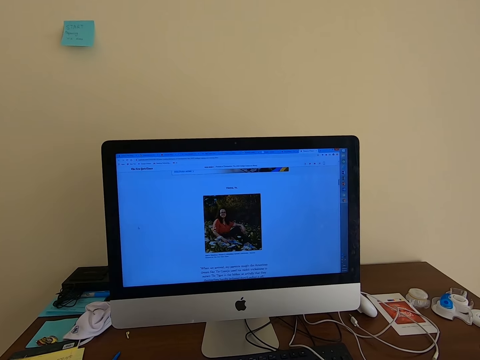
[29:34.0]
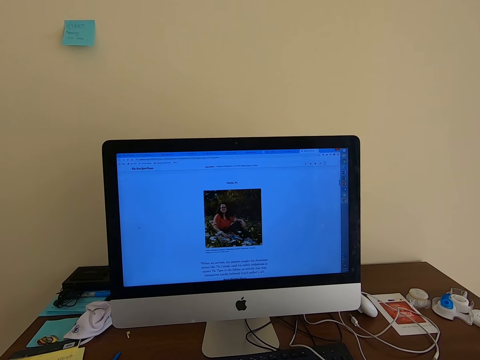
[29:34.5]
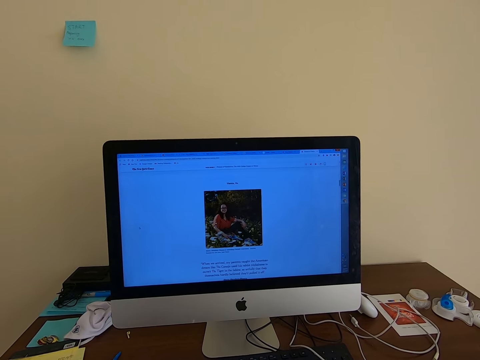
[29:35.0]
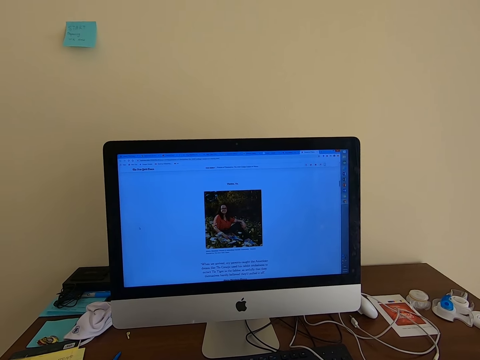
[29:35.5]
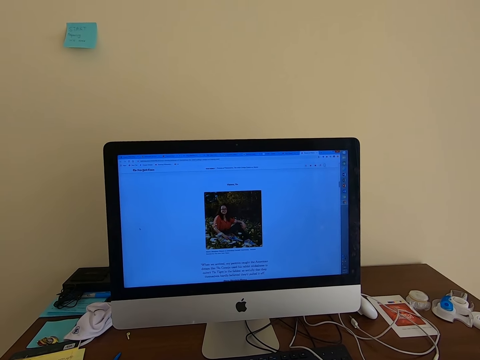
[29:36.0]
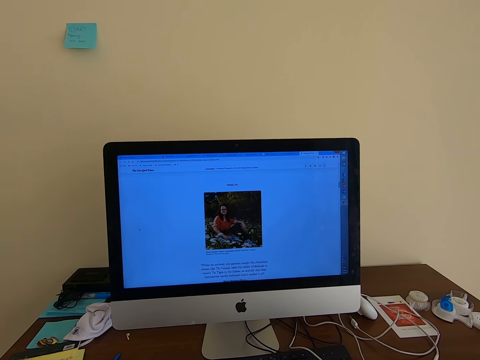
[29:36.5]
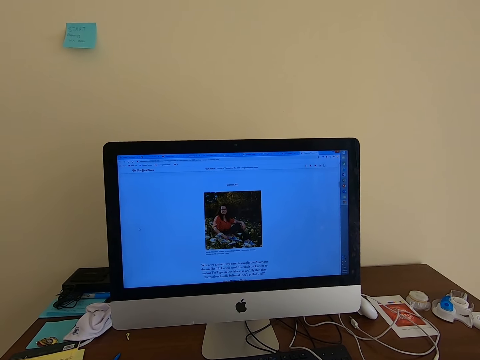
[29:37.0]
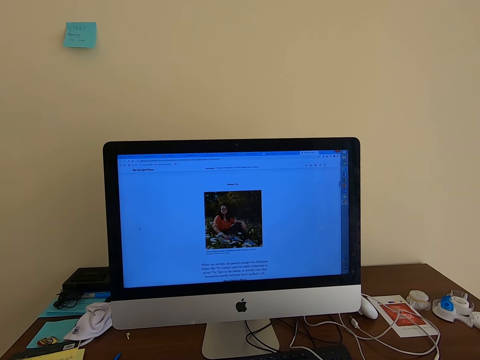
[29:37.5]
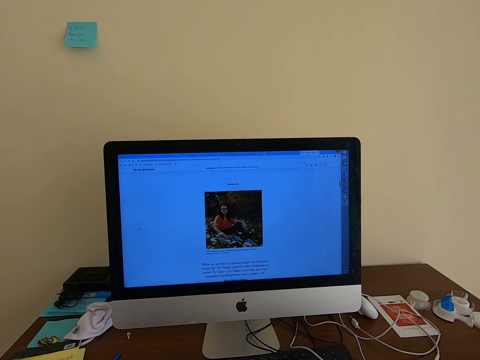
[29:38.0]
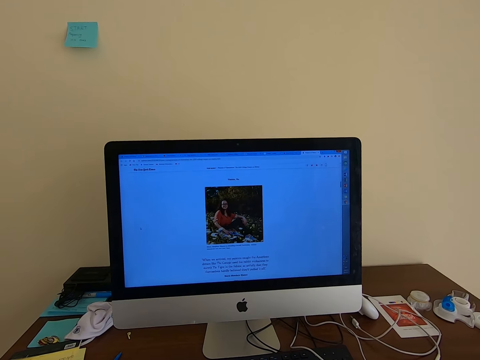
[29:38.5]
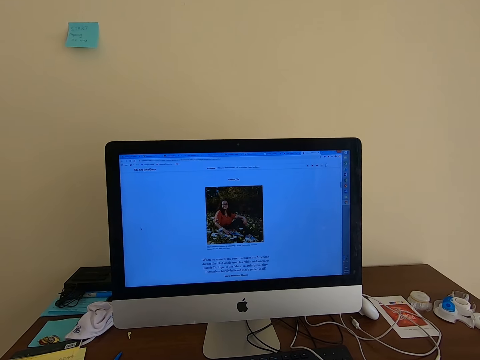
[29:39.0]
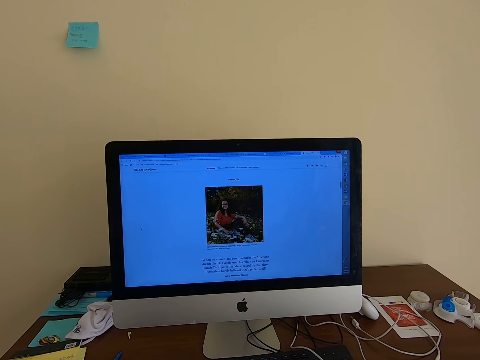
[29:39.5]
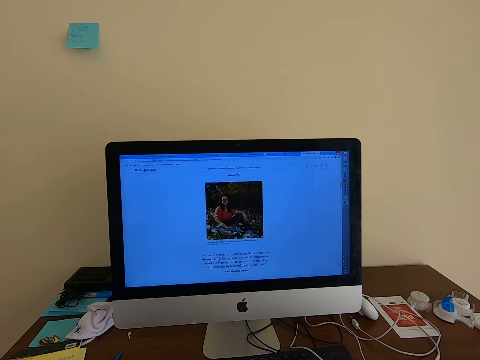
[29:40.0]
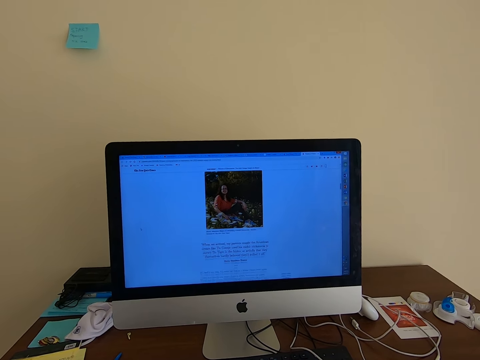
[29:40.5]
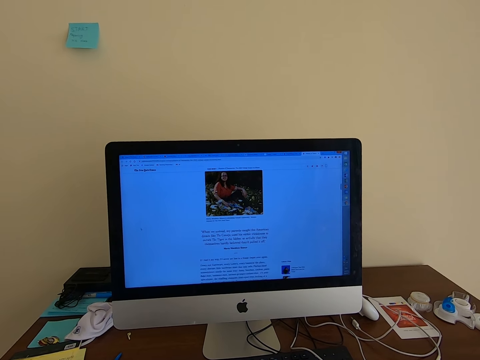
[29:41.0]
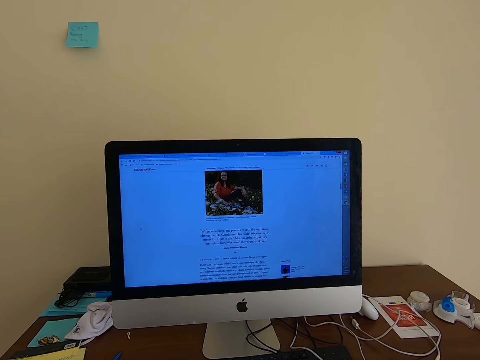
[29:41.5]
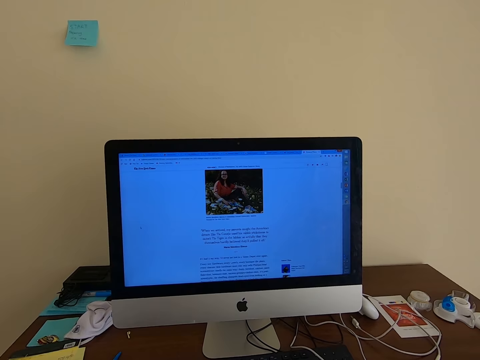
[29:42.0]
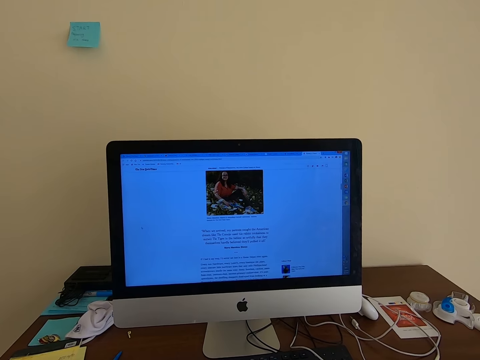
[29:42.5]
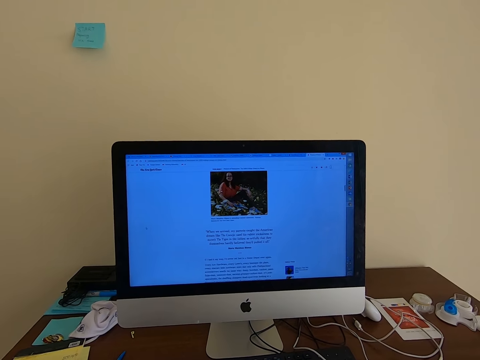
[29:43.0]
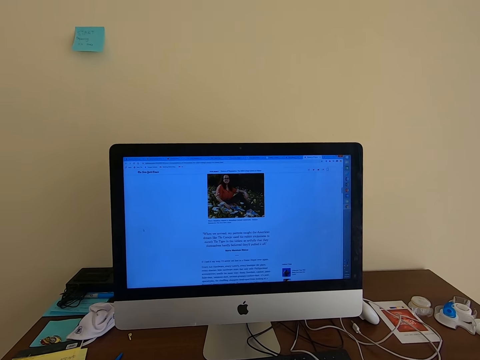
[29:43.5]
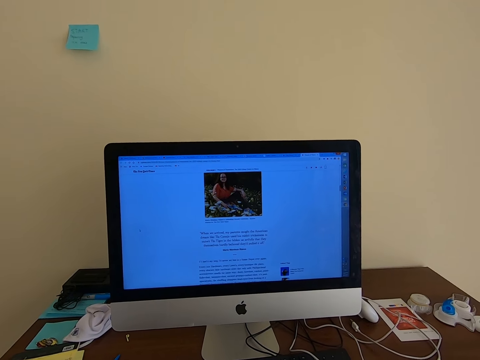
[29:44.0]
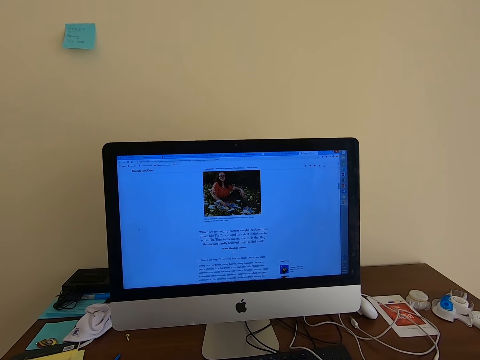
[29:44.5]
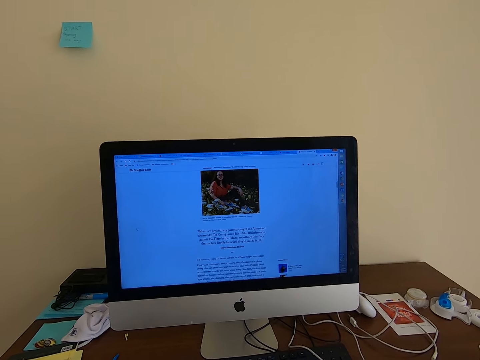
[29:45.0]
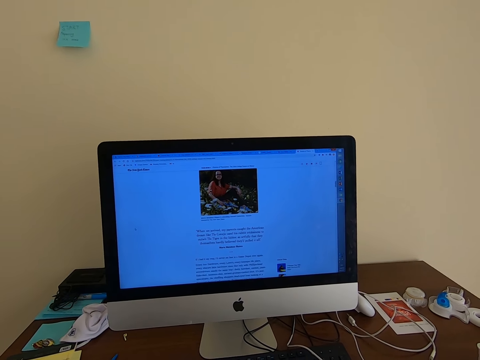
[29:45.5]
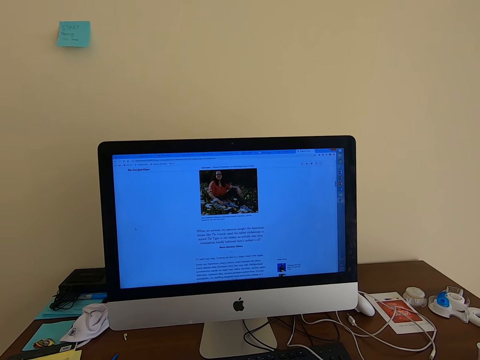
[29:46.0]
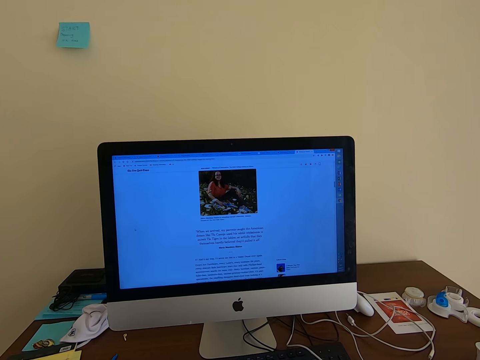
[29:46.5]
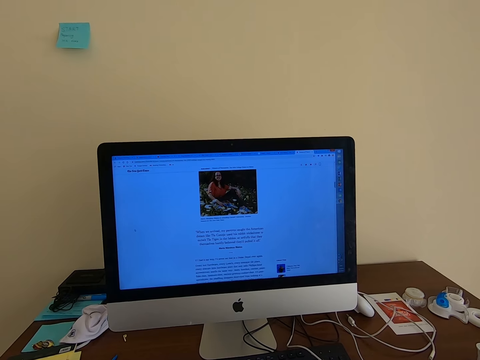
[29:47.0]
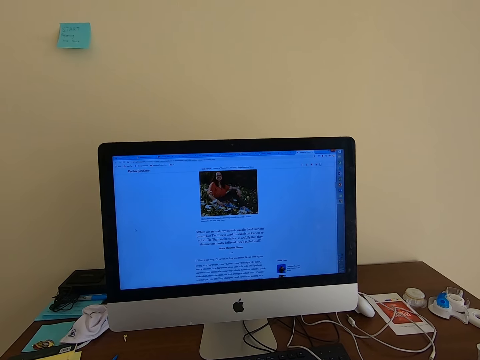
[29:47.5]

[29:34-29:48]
The camera wearer reads the post.

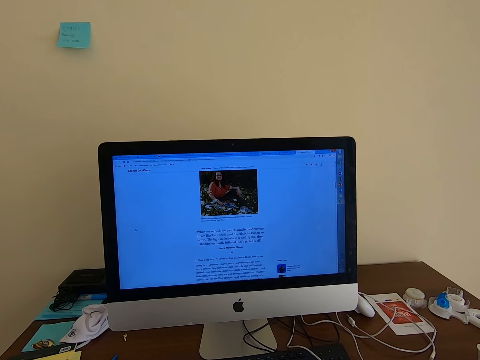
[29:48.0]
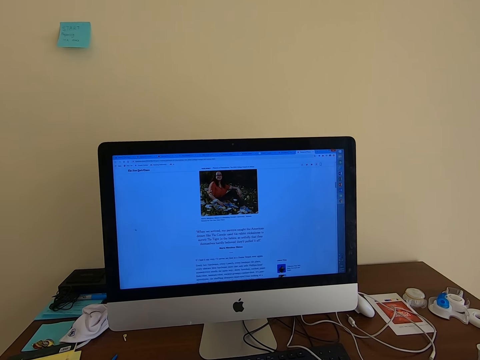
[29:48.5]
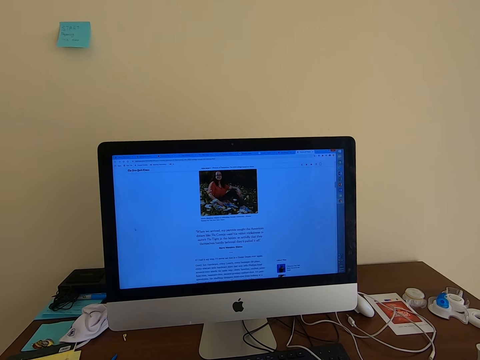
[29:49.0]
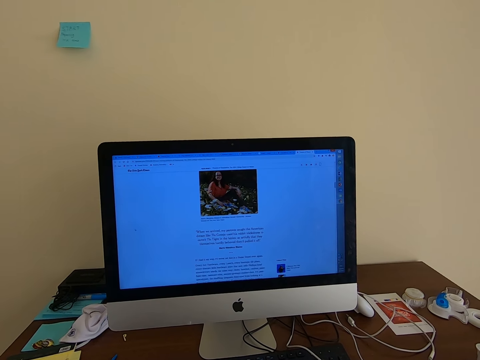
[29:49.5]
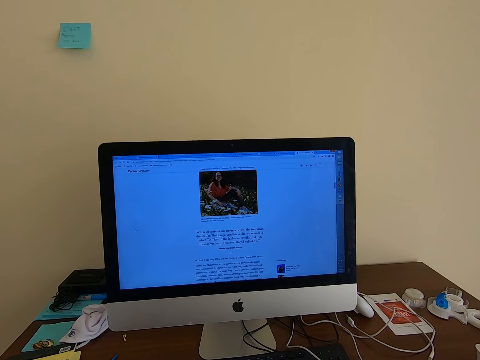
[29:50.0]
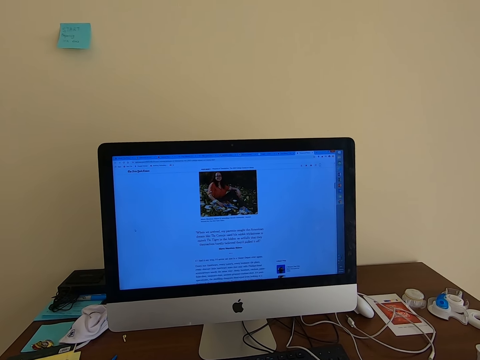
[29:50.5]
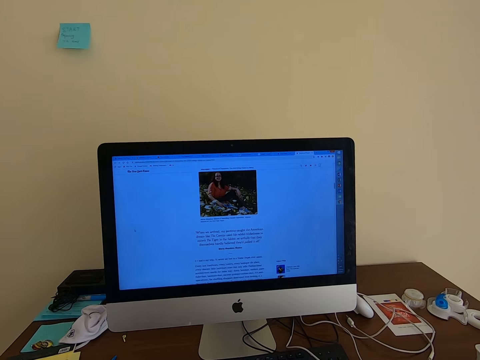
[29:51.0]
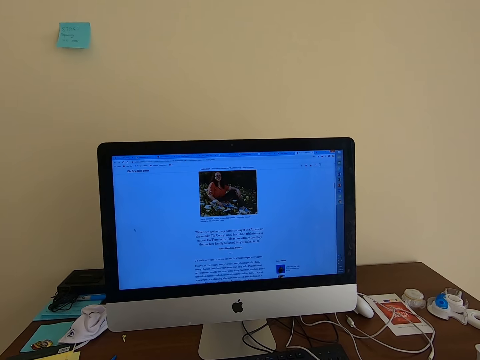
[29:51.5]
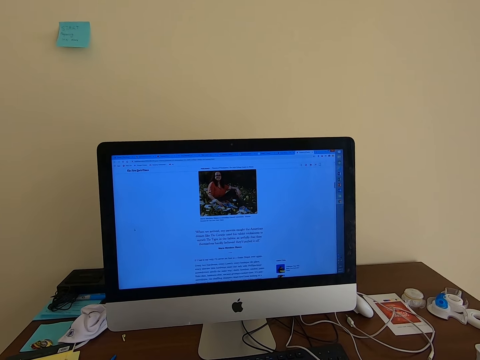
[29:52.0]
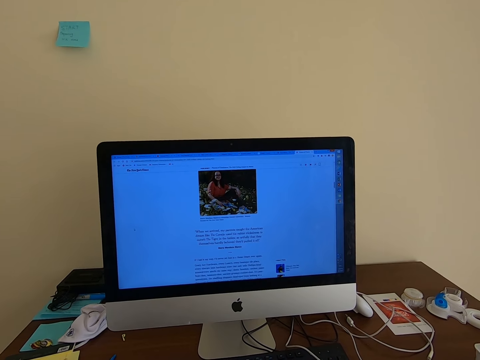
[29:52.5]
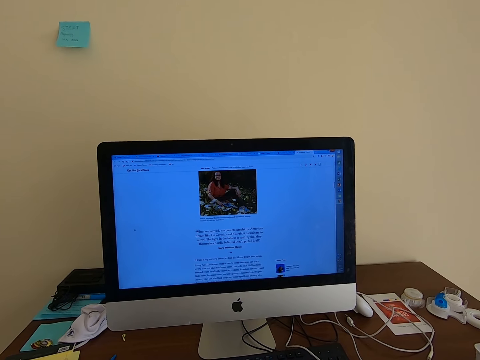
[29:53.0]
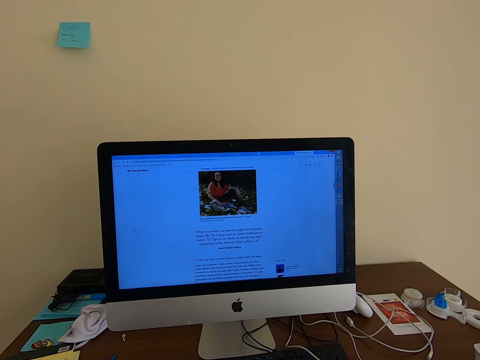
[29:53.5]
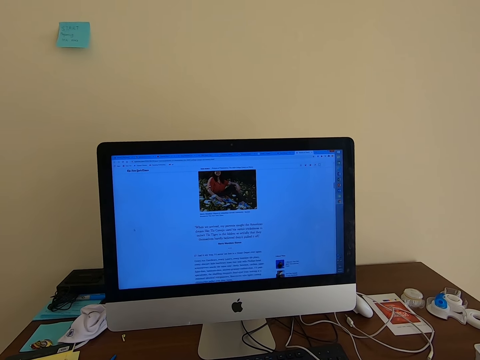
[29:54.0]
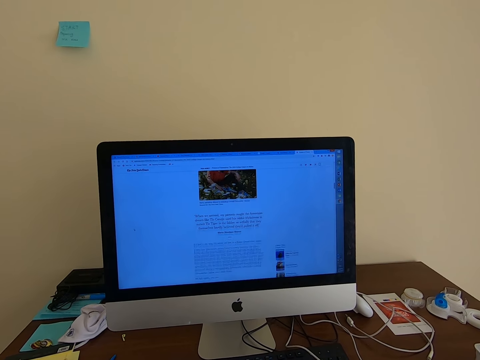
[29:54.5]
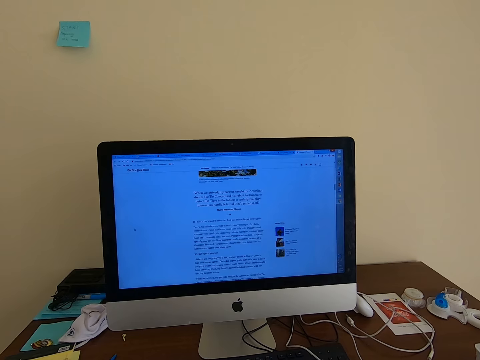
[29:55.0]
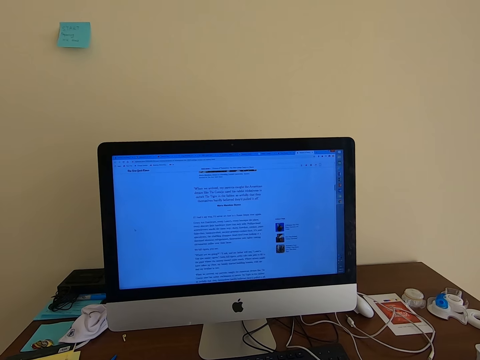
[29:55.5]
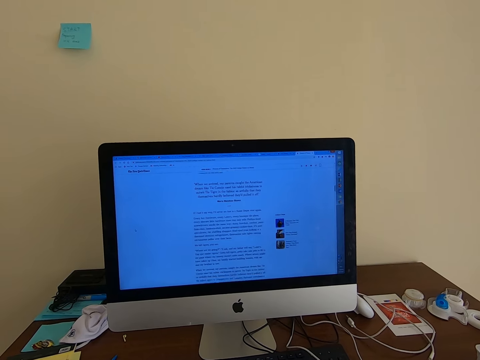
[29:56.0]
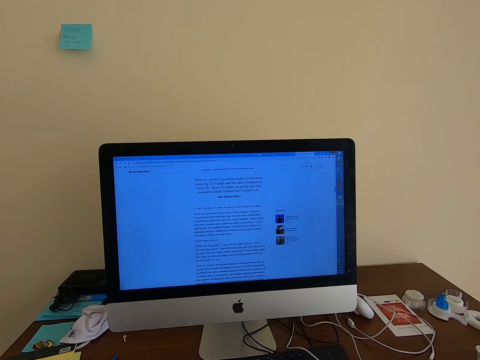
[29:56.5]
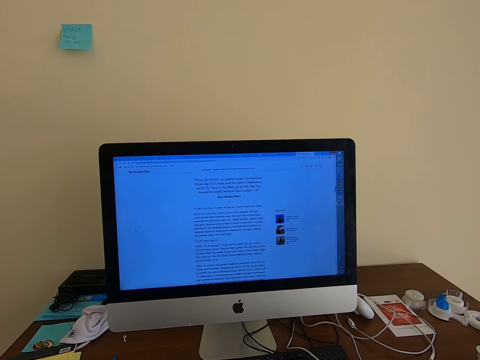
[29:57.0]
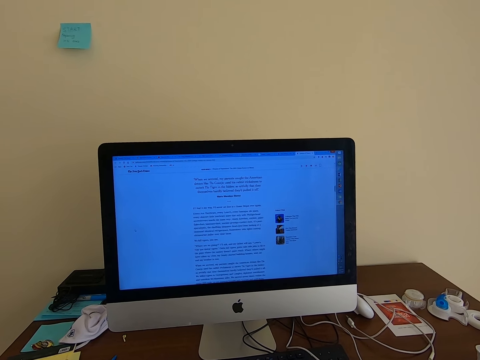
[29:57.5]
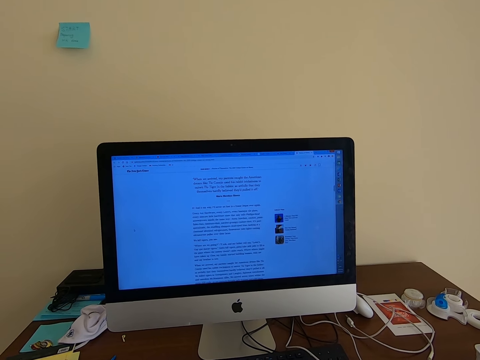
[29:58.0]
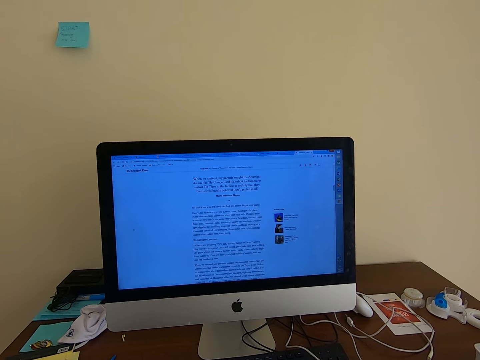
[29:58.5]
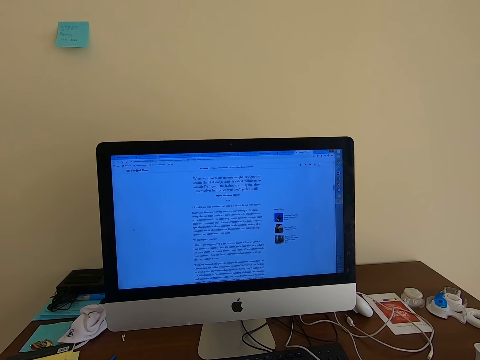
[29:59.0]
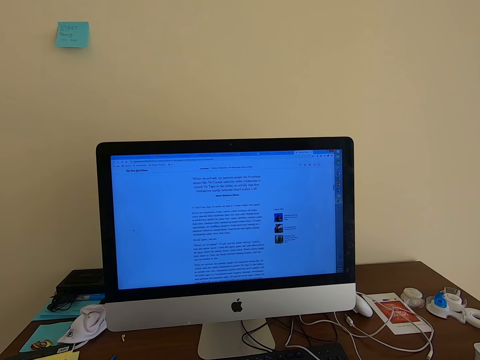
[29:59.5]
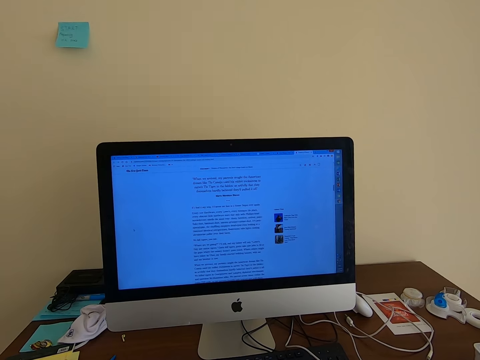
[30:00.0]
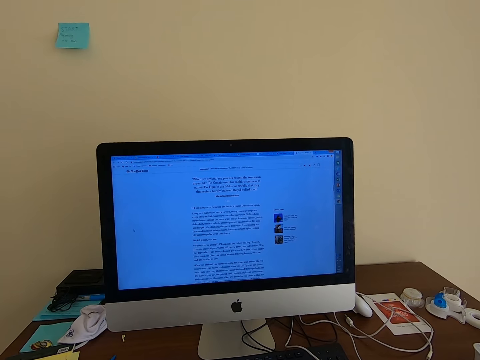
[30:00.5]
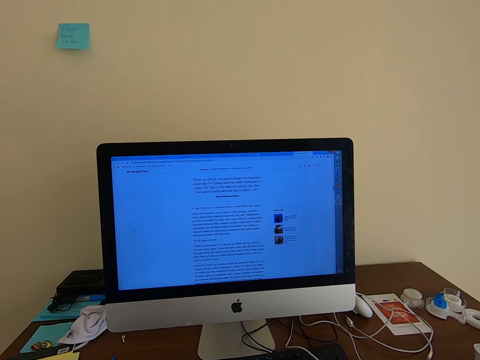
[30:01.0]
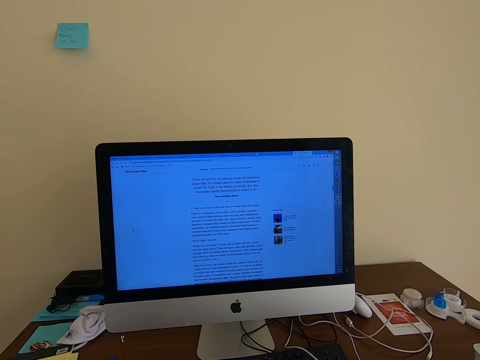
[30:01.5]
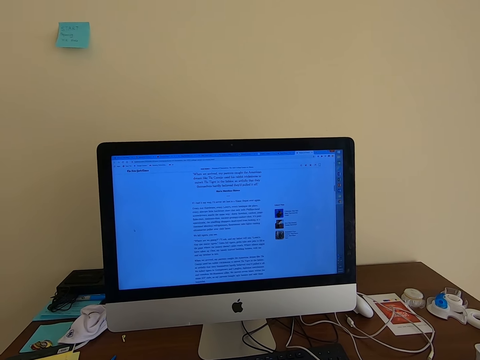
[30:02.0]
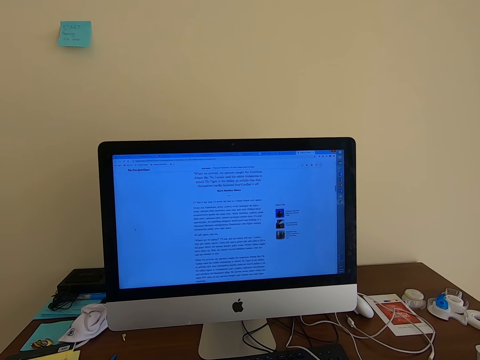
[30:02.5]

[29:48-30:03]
The camera wearer scrolls the computer. They read the post.
